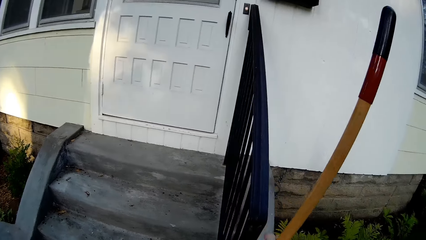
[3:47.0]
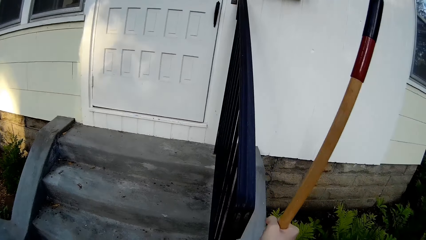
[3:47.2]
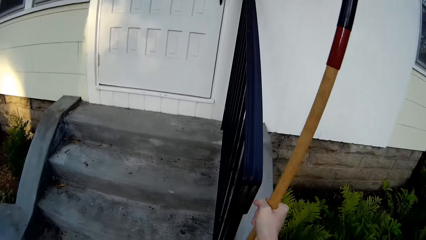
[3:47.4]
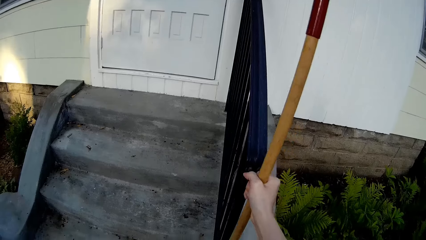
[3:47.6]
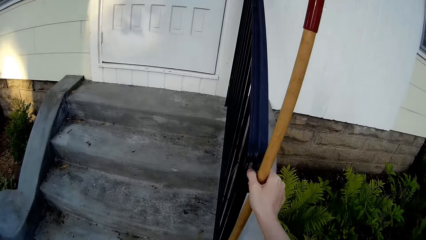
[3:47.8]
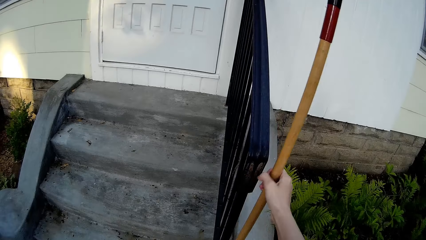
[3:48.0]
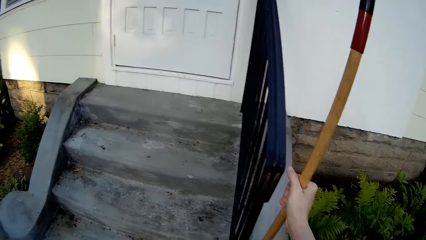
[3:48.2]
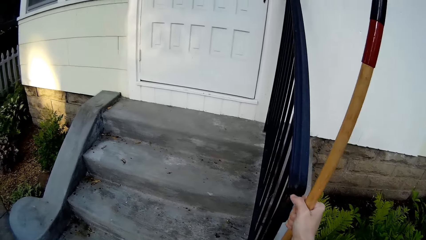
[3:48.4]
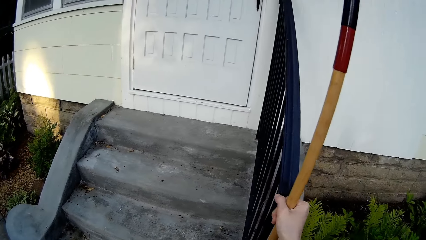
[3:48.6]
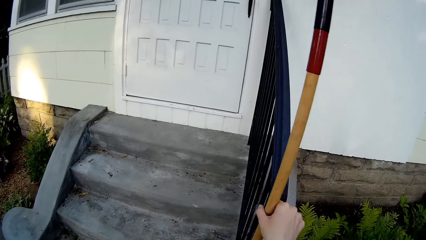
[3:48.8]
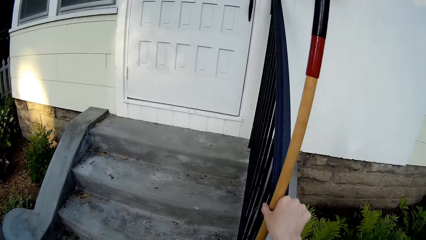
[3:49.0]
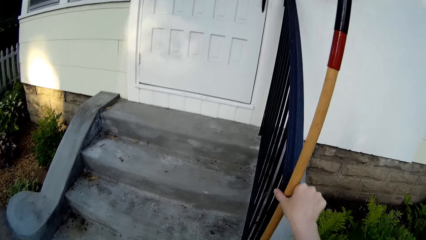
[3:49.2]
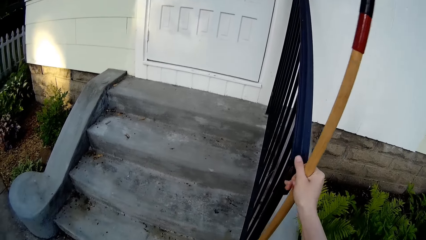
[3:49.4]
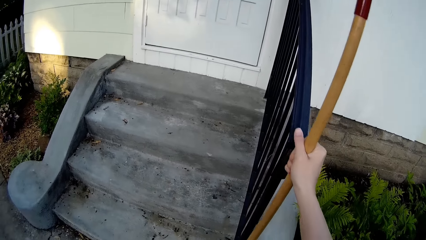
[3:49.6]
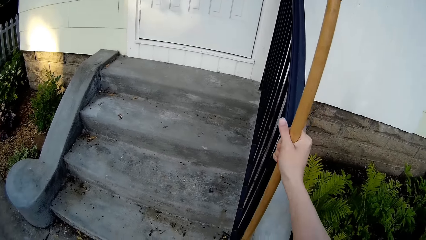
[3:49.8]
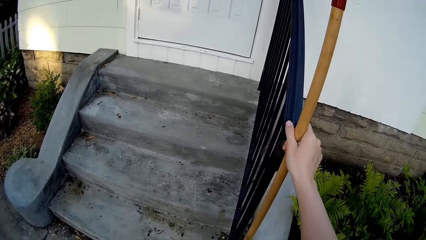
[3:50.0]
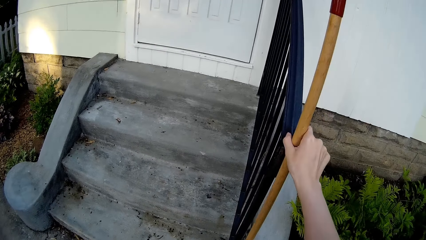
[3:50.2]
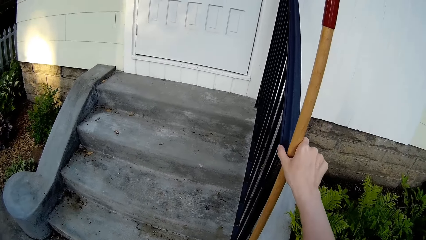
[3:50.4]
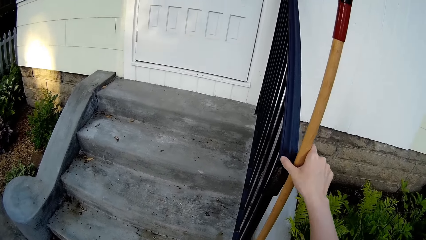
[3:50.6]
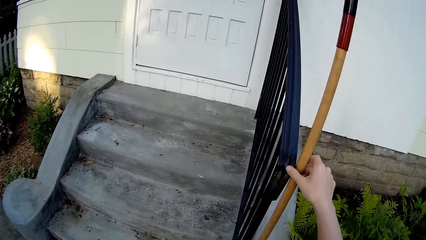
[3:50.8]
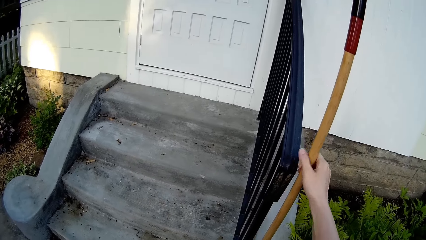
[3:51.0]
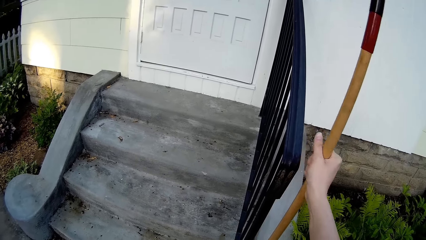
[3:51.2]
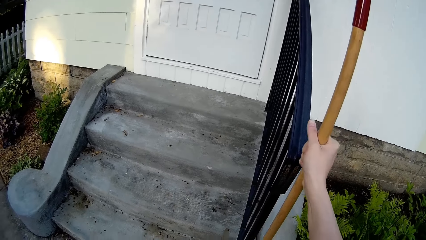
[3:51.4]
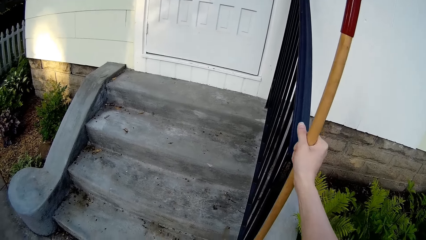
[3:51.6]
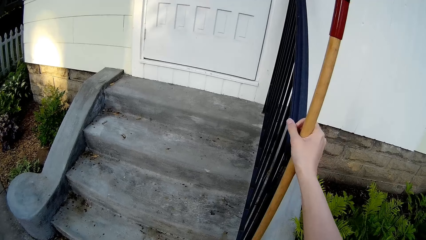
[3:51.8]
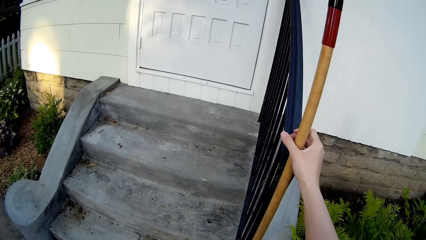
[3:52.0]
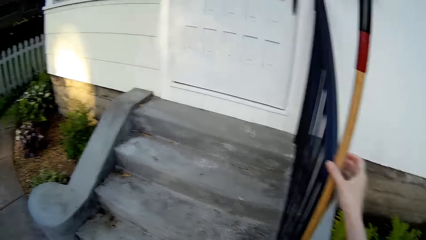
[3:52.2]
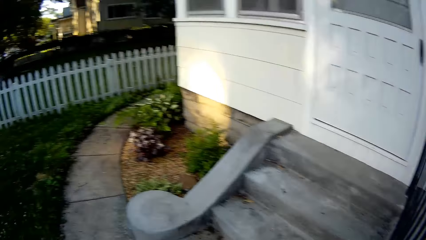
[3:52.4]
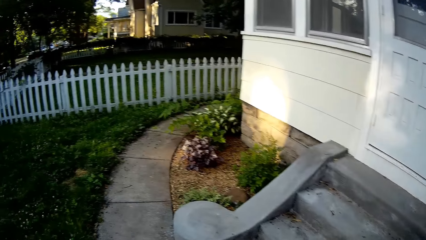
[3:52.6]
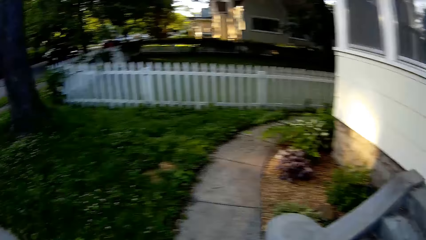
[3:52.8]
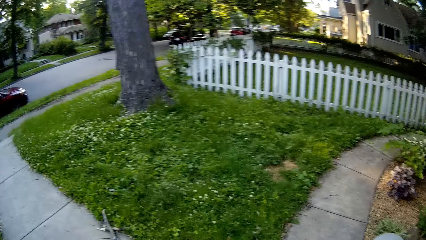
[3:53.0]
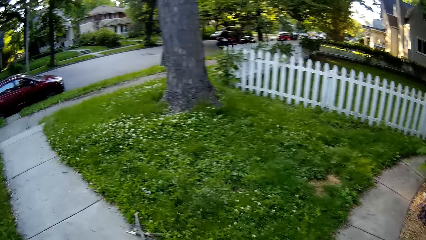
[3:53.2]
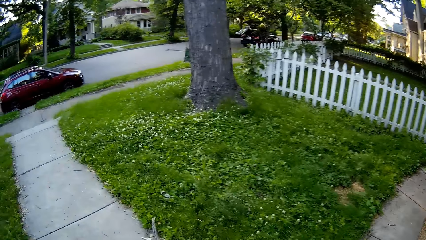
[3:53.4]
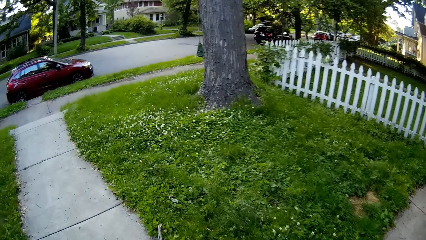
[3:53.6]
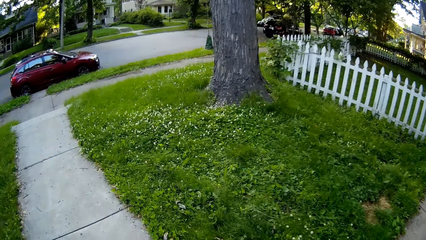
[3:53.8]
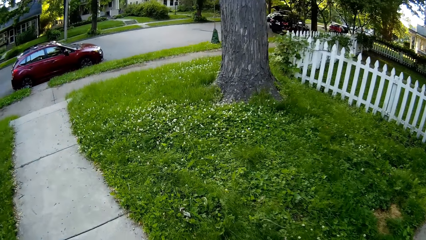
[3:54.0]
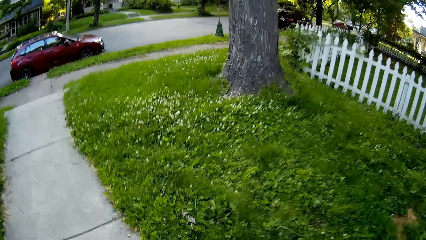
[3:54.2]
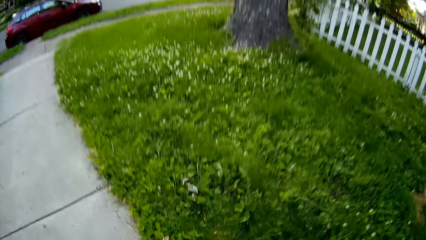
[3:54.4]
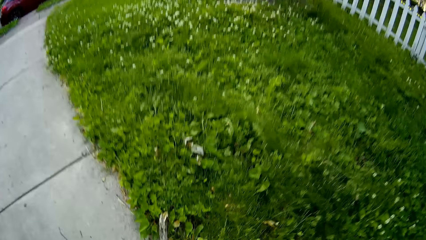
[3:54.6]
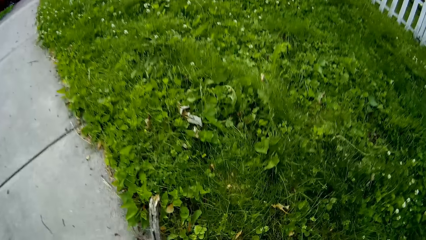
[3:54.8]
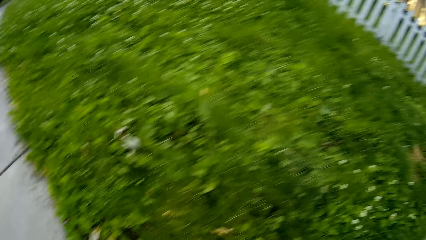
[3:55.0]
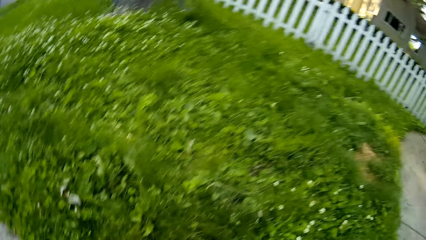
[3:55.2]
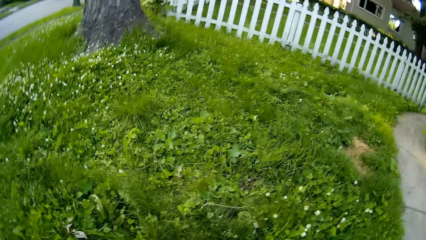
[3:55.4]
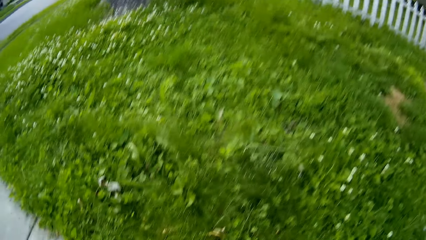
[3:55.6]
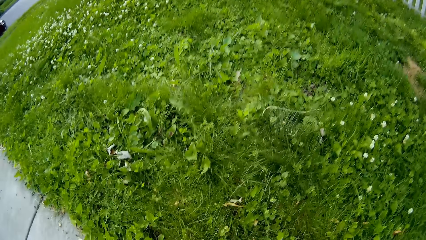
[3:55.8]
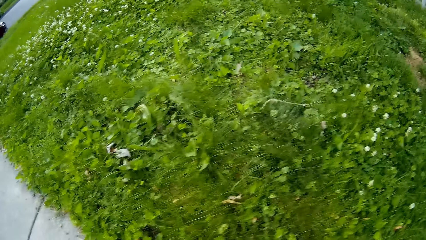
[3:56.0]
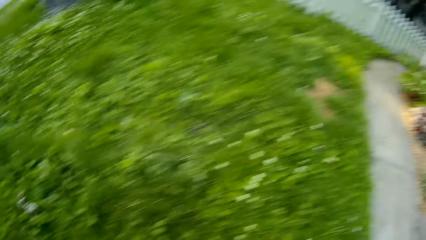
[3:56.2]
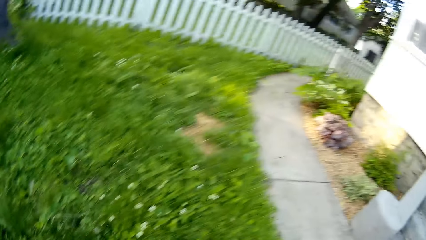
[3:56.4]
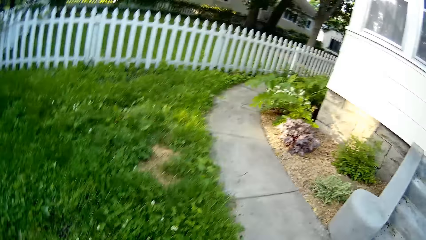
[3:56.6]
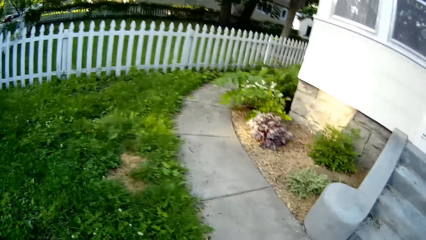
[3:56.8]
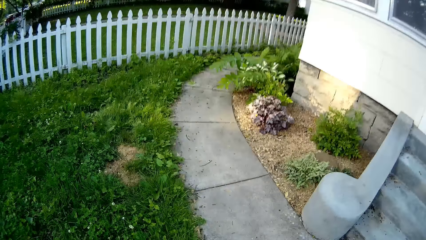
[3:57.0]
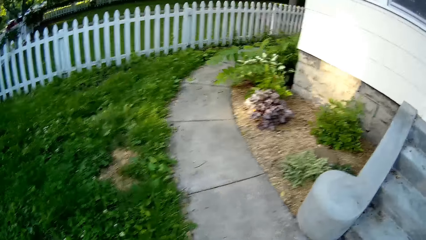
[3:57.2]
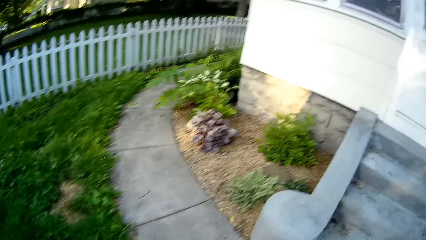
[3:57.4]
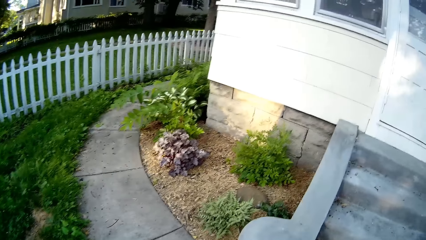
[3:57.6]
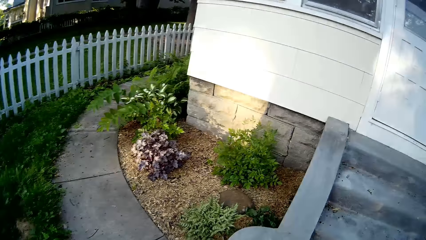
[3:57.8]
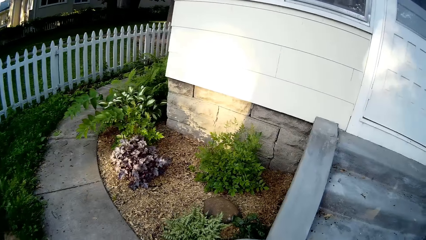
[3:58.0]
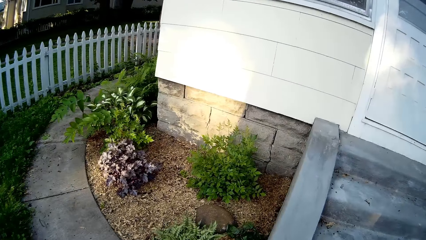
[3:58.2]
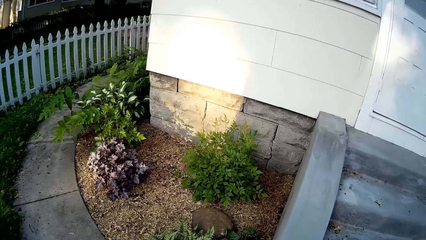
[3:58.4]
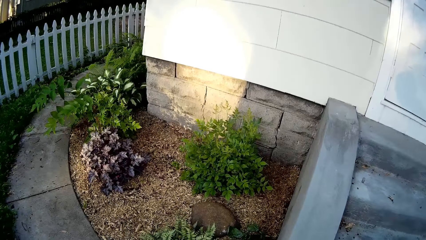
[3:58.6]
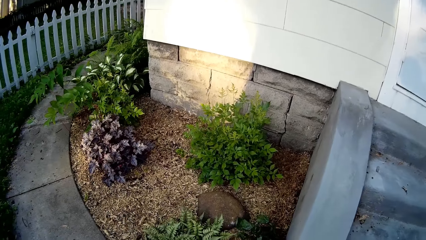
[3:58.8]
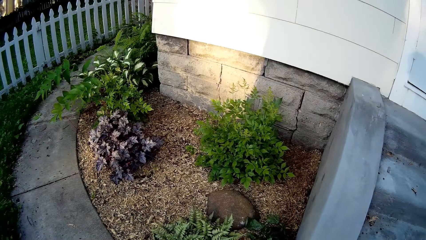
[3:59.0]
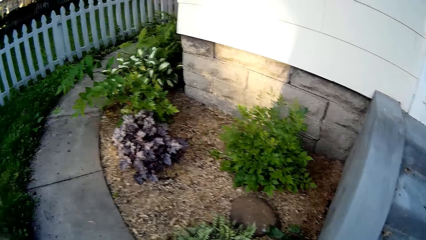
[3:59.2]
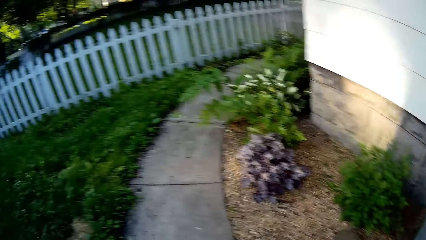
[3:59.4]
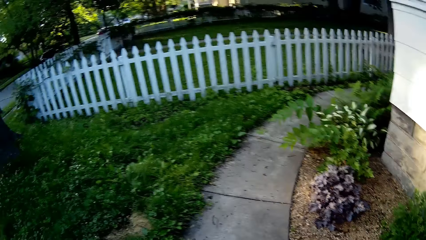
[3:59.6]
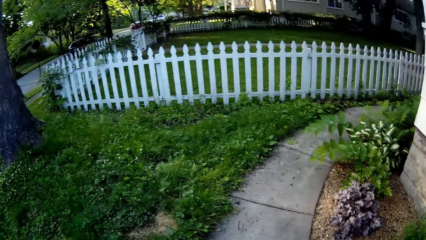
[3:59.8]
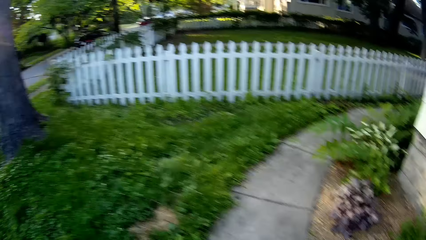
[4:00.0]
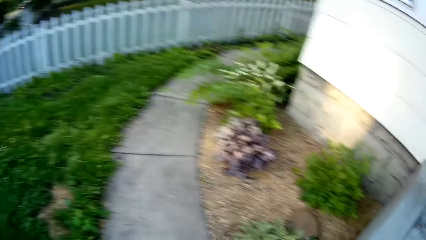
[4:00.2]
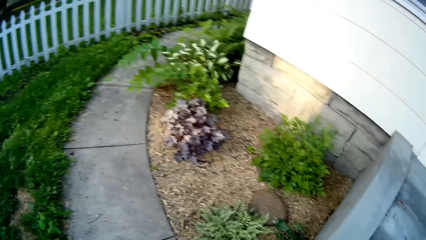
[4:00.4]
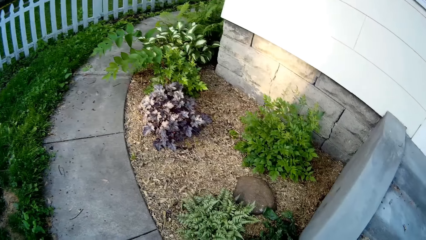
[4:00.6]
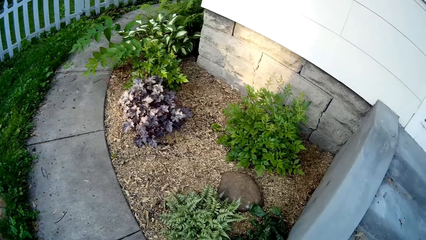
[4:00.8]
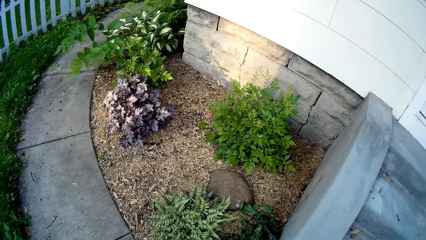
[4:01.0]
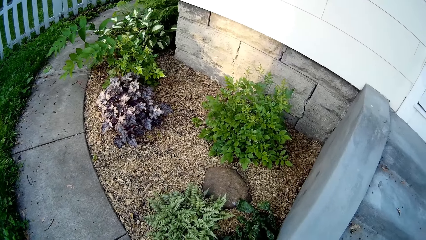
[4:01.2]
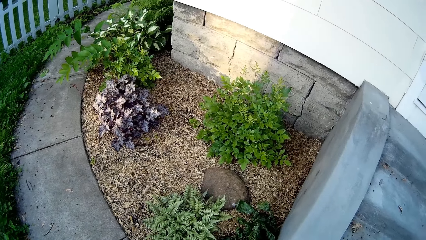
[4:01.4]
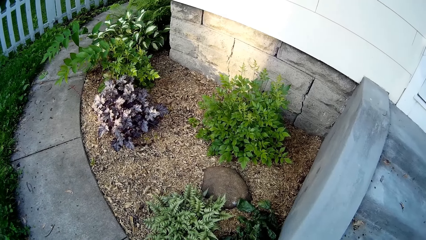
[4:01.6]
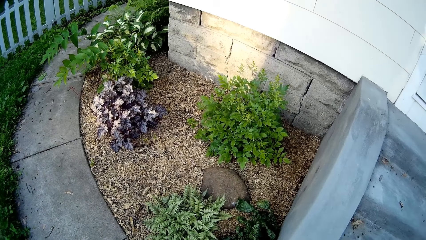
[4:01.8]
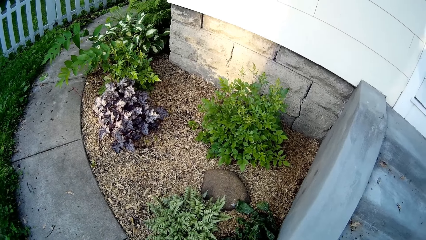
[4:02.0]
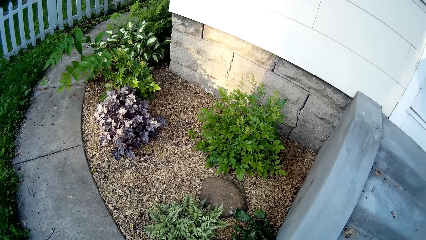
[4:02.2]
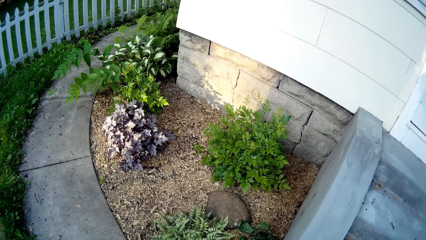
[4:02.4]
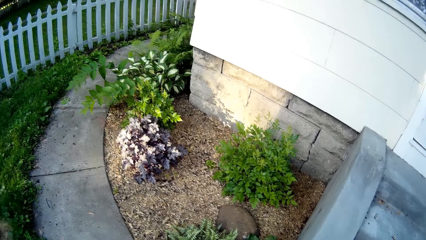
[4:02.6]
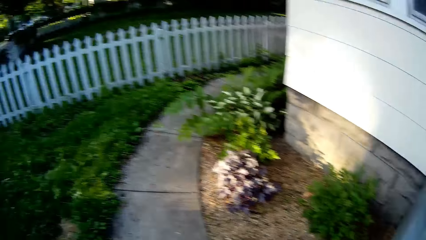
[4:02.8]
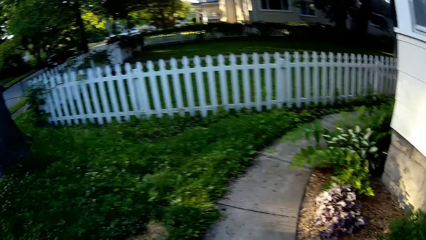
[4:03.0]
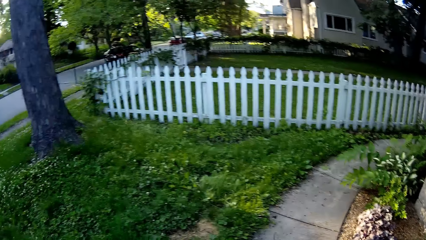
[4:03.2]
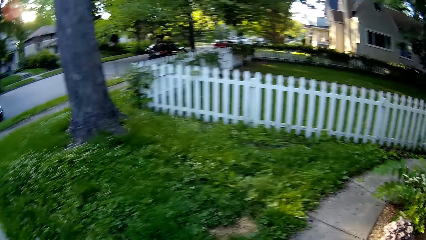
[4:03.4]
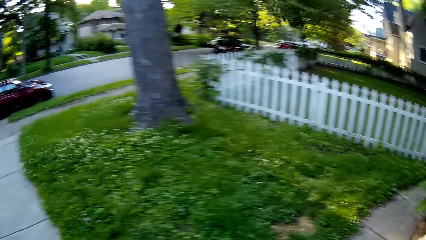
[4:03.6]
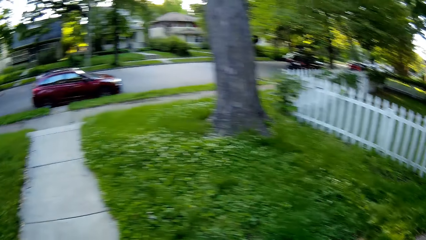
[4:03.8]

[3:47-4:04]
The camera wearer puts the broom on the stairs. They look around.
